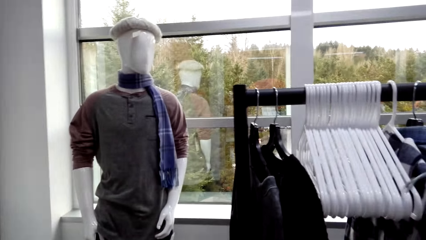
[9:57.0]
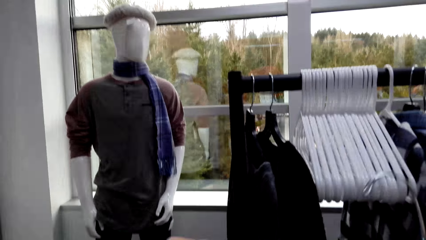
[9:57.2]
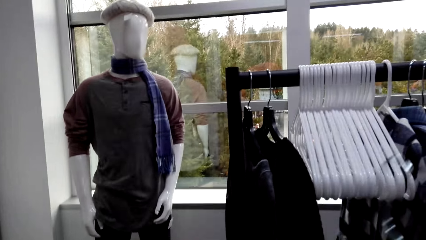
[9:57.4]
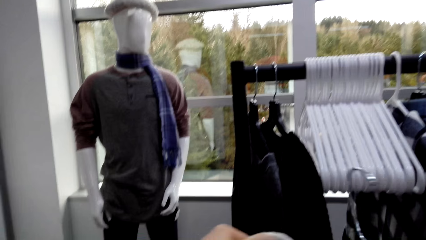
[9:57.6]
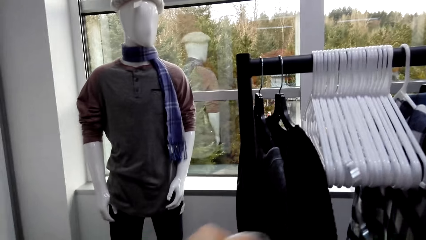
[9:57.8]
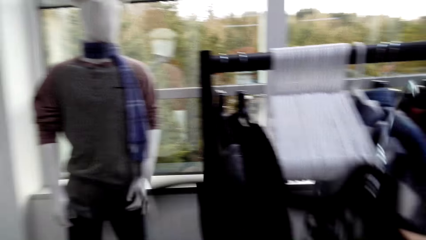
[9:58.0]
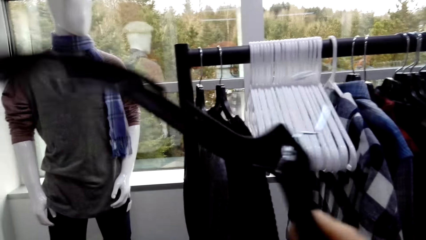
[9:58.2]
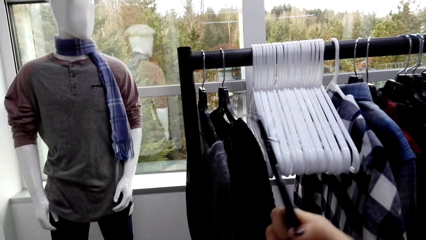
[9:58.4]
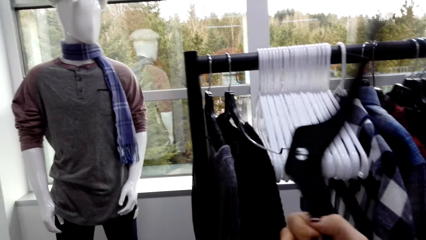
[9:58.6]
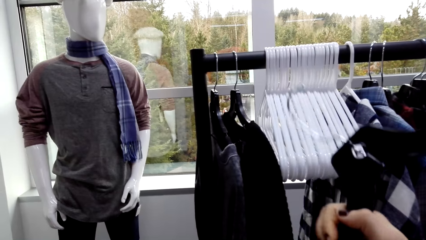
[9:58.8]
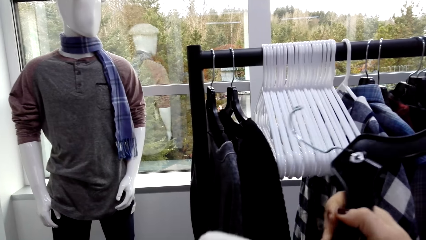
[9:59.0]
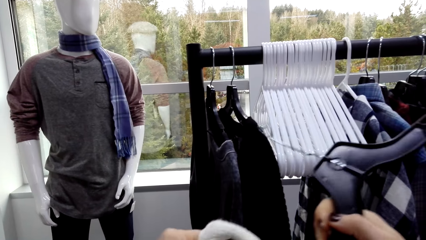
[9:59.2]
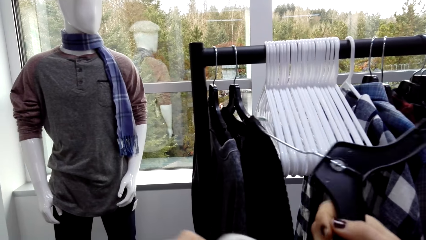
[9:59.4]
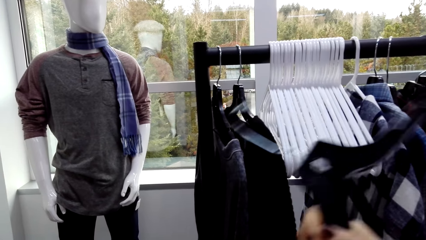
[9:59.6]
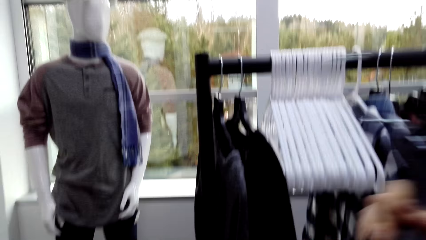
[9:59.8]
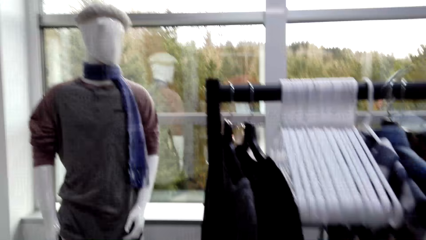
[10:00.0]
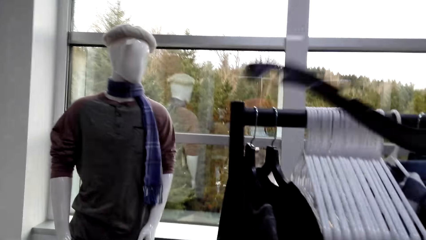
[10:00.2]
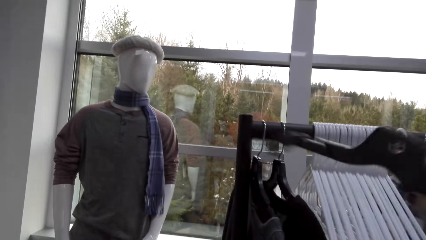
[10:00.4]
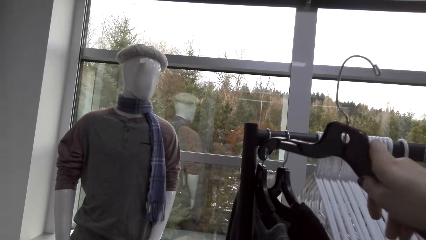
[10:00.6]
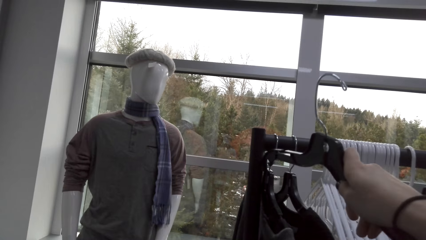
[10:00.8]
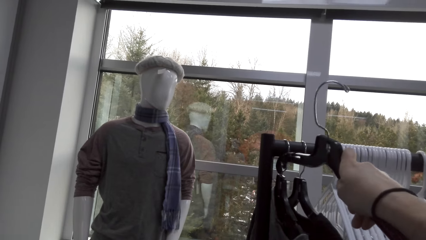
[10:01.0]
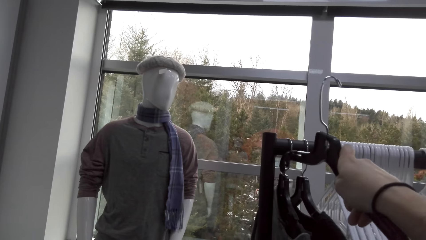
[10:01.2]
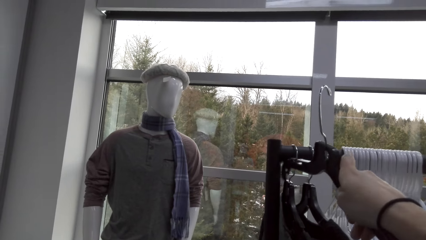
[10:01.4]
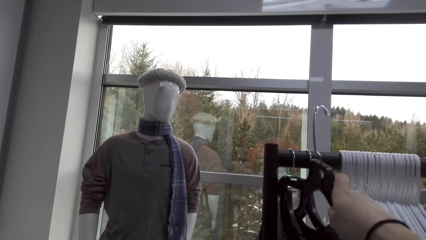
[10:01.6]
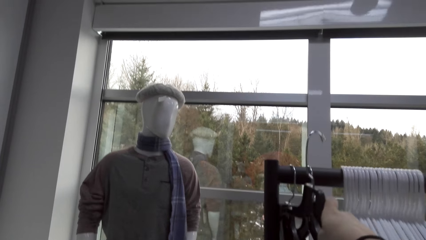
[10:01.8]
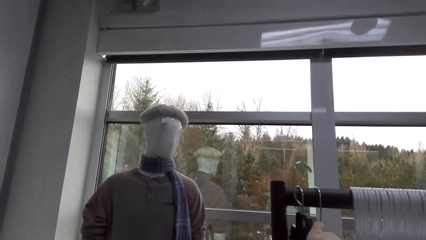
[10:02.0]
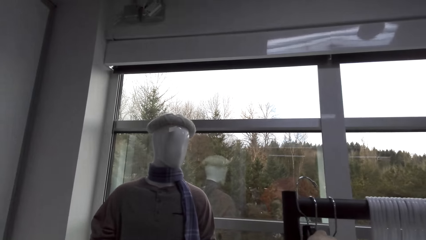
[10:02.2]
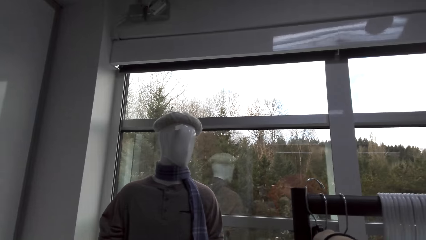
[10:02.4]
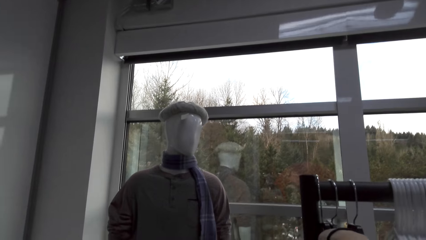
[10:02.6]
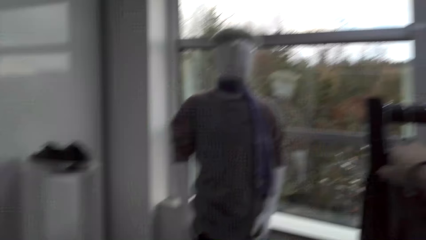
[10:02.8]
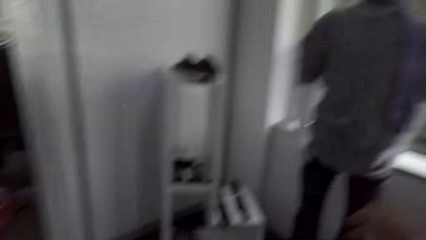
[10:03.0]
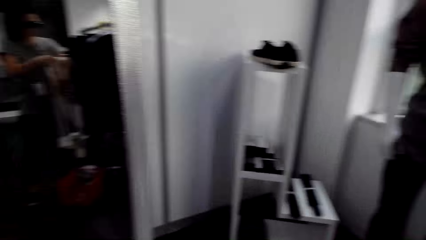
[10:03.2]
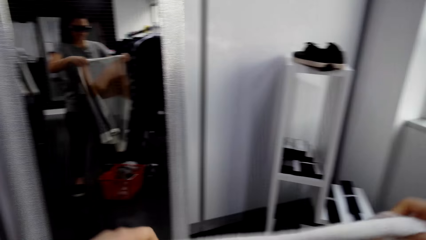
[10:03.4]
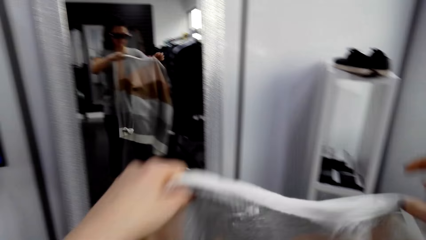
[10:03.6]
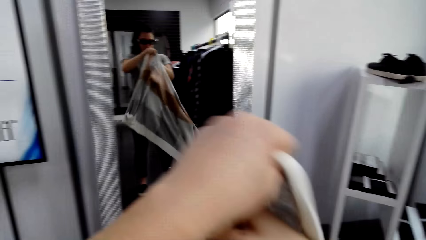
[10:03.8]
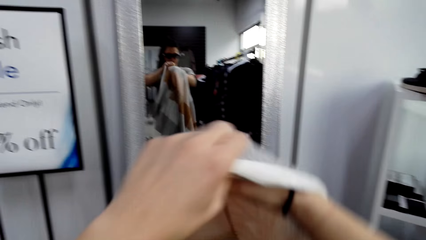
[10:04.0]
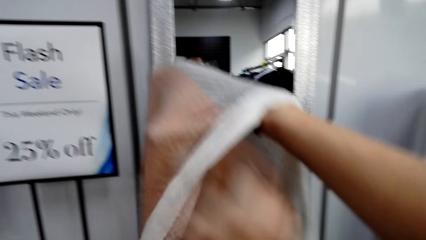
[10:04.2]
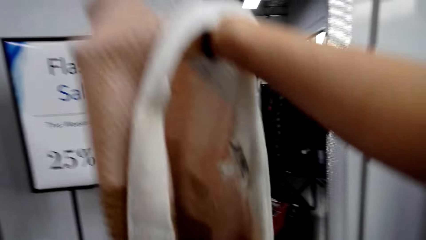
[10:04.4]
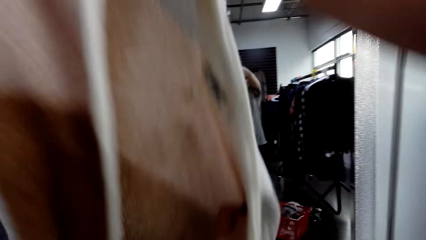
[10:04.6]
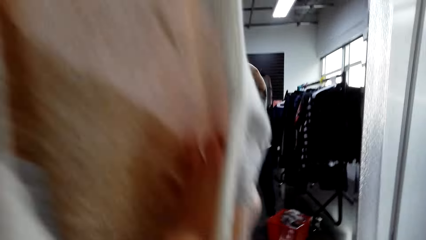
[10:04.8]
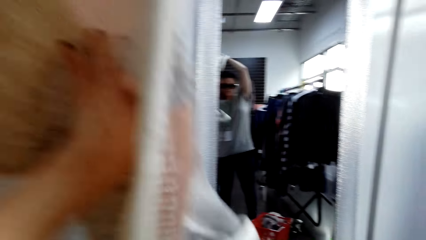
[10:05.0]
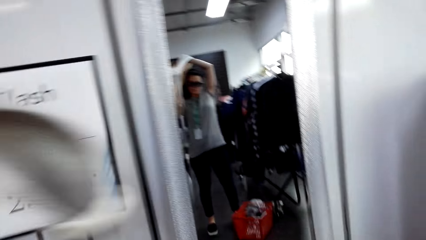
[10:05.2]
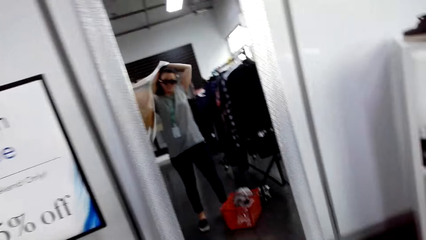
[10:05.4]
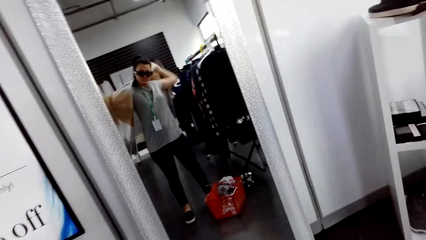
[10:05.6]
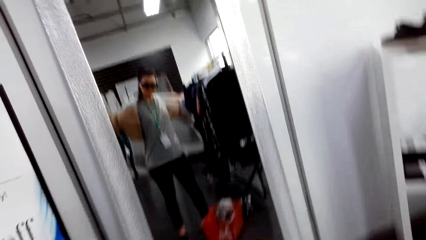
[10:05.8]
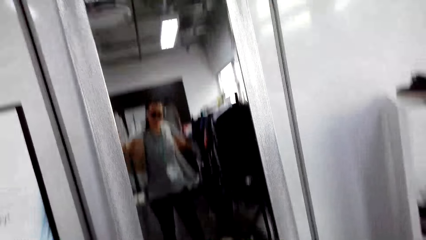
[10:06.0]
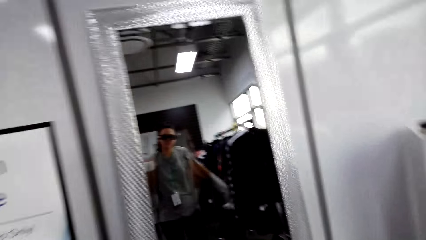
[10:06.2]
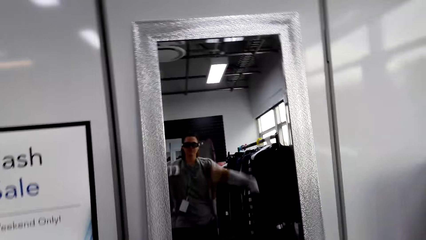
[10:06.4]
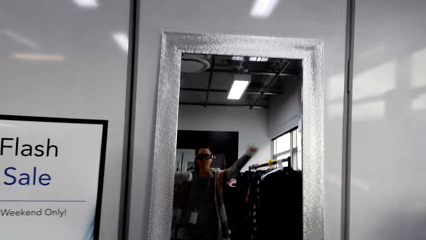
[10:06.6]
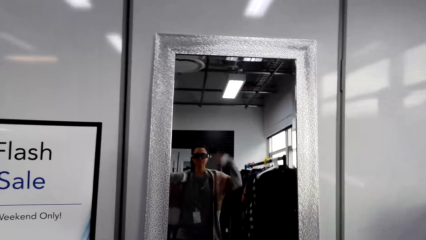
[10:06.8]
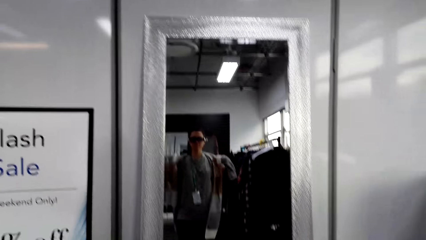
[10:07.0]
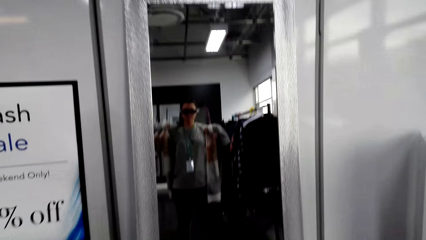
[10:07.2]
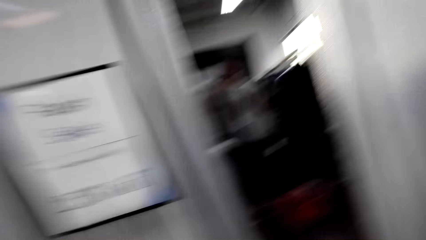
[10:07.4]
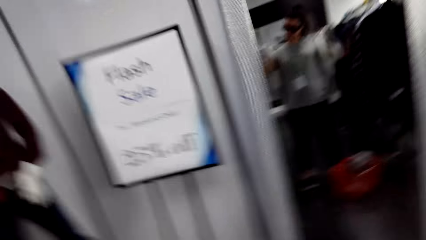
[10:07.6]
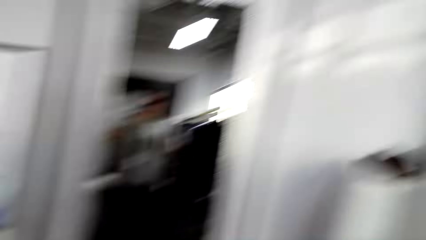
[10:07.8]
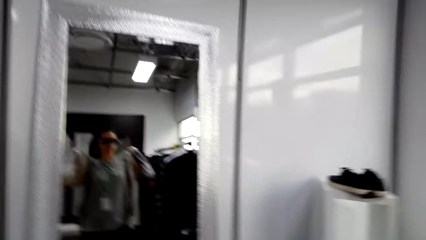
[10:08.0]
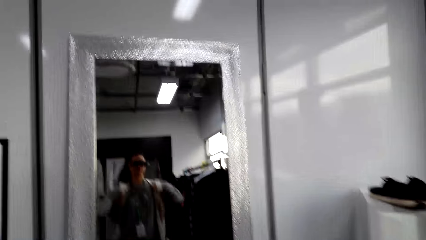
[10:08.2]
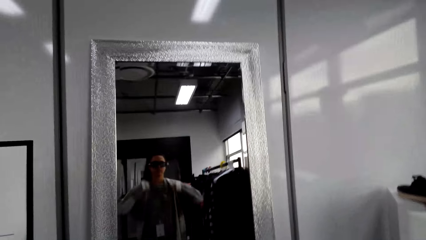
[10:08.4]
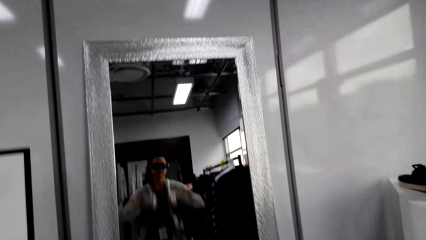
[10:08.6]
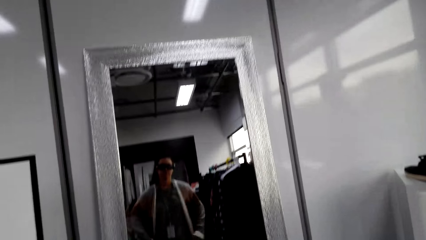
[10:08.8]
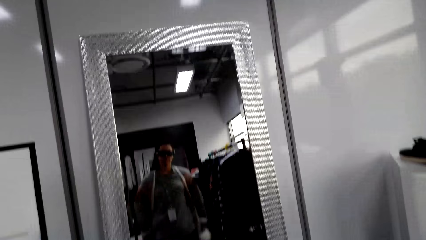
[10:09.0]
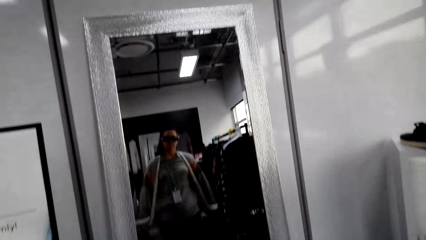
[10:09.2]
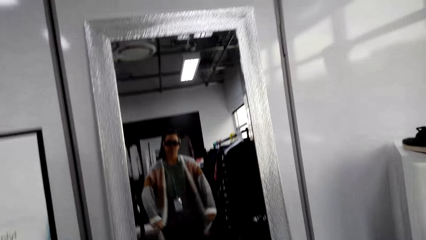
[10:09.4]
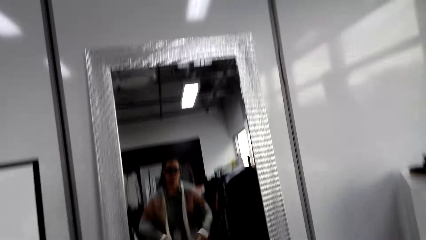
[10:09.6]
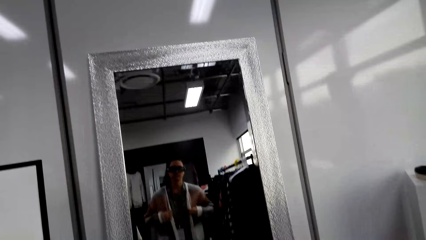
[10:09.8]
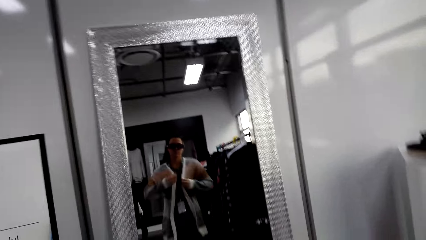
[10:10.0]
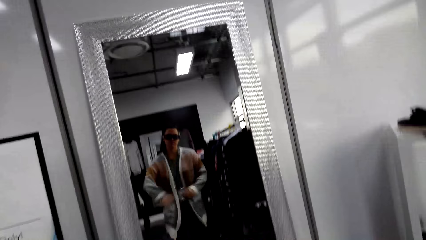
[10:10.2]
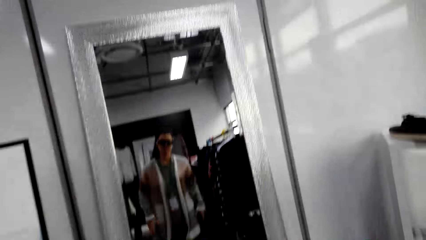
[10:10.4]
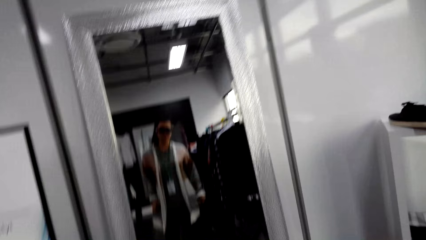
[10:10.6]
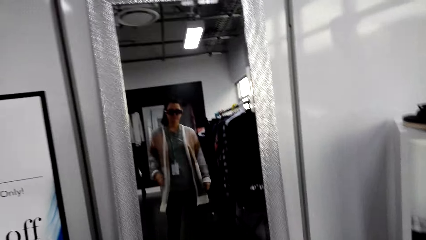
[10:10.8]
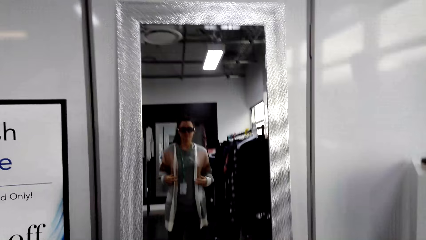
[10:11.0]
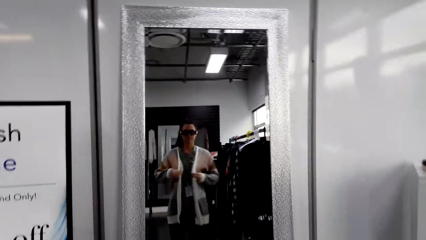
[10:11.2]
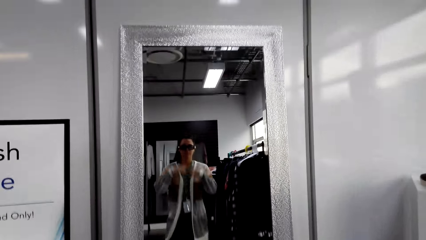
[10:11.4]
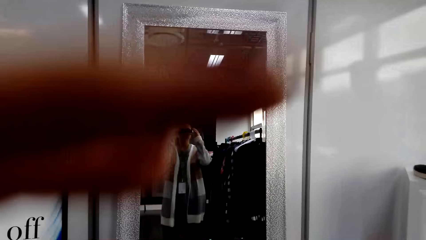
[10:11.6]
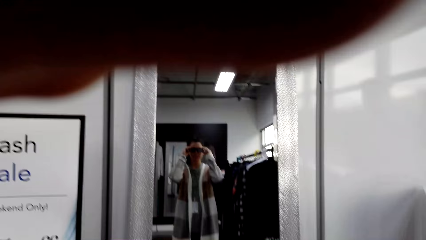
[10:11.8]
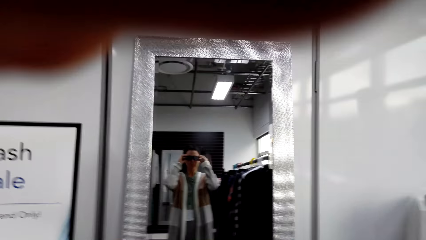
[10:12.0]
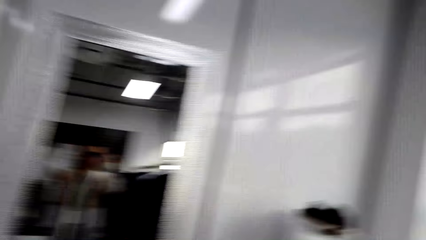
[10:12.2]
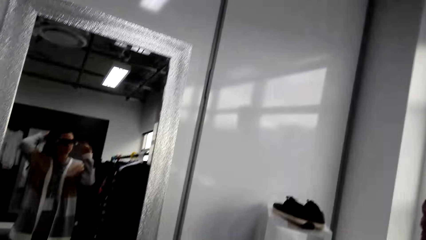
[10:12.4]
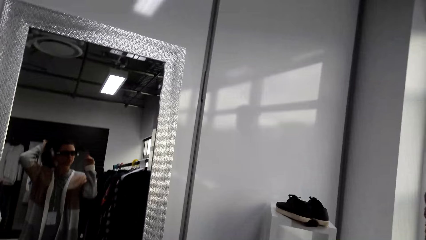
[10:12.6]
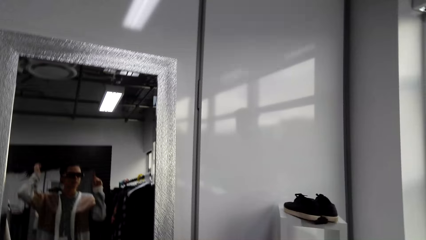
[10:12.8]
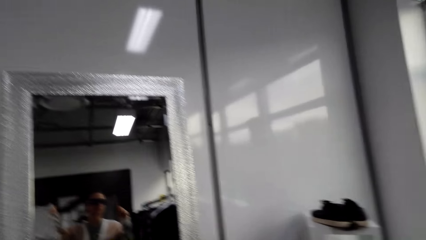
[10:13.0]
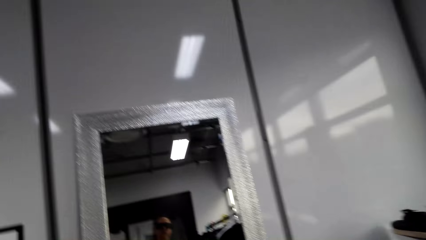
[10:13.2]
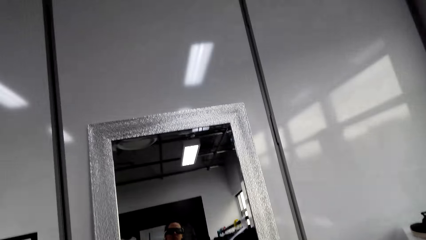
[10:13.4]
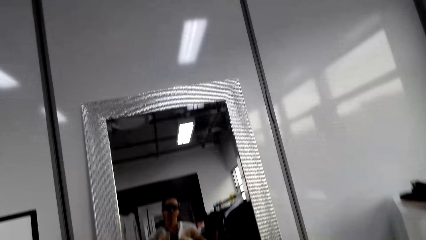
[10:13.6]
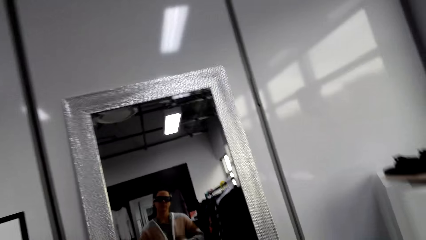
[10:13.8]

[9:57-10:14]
The camera wearer holds the hanger with both hands. They hang a hanger. They put the hanger on the stand. They wear the sweater. They look in a mirror. They touch the hair with the right hand.
